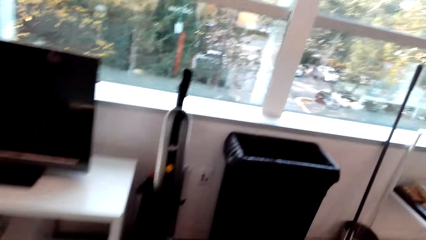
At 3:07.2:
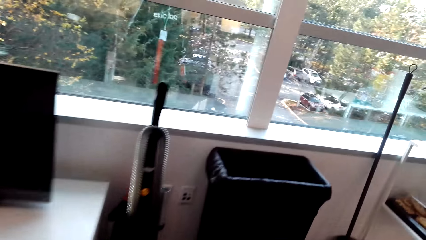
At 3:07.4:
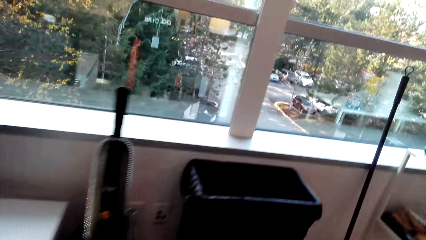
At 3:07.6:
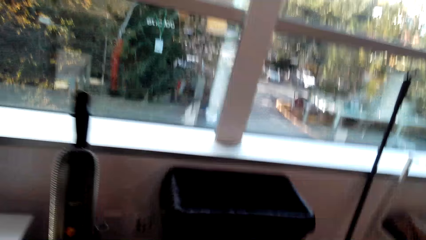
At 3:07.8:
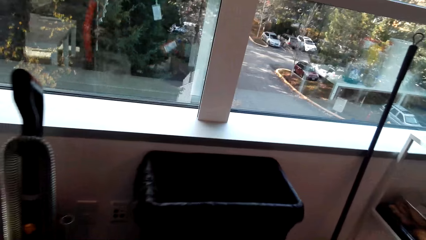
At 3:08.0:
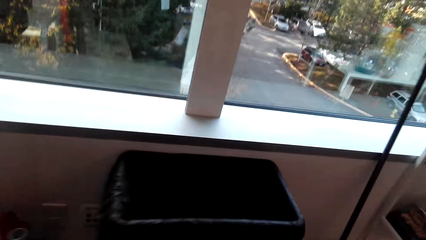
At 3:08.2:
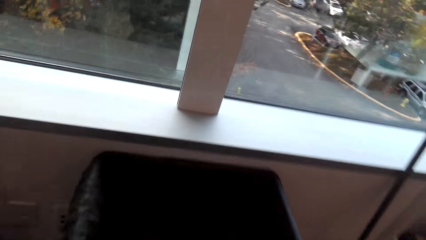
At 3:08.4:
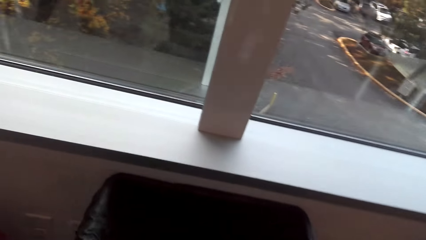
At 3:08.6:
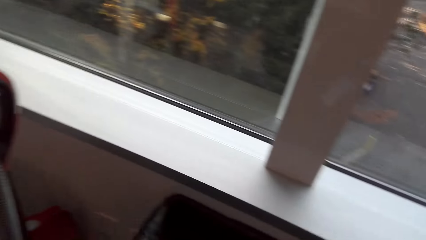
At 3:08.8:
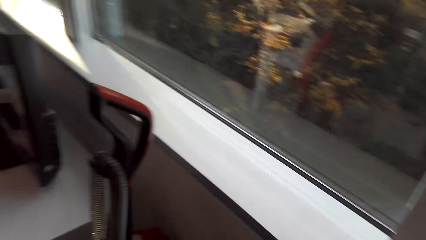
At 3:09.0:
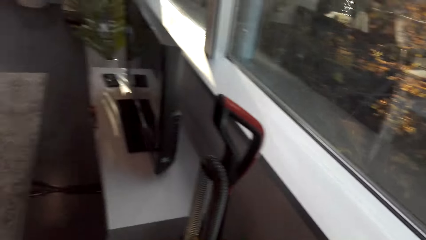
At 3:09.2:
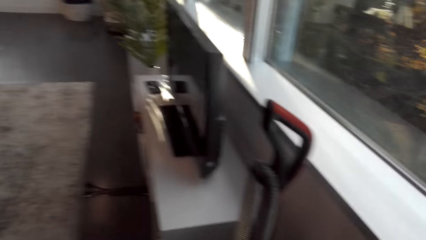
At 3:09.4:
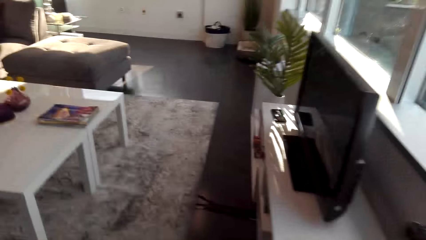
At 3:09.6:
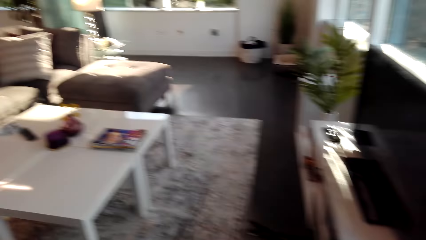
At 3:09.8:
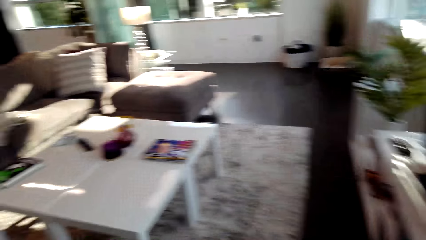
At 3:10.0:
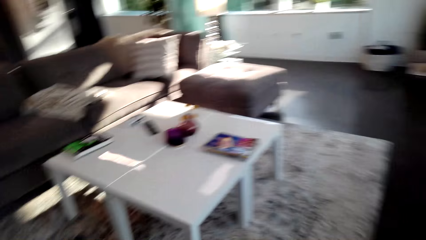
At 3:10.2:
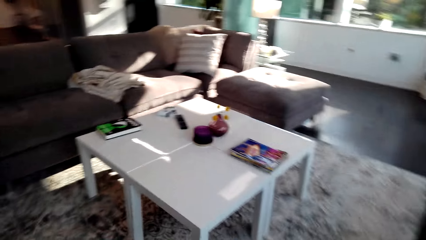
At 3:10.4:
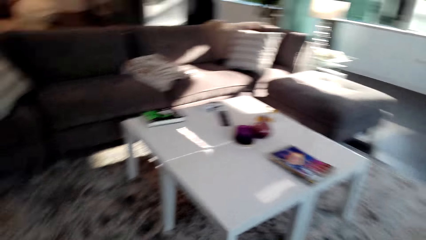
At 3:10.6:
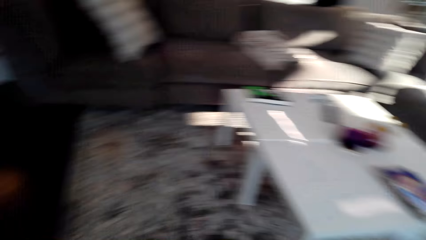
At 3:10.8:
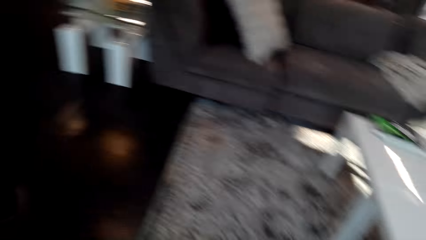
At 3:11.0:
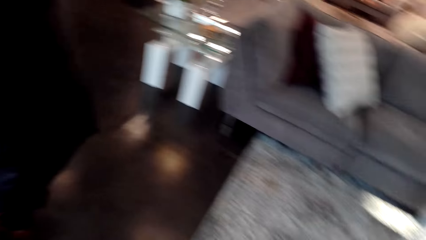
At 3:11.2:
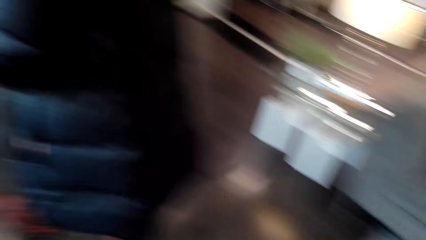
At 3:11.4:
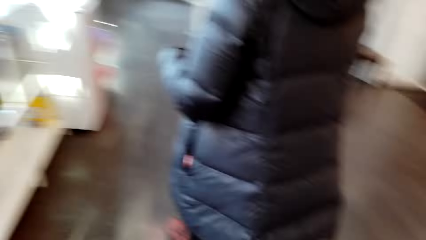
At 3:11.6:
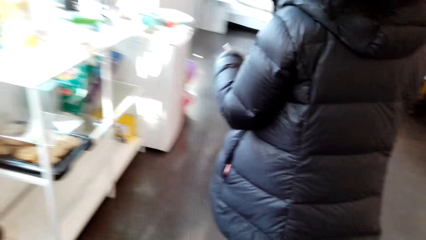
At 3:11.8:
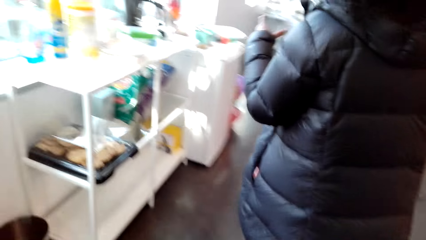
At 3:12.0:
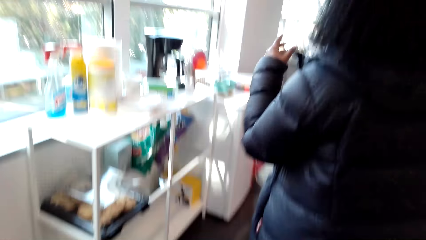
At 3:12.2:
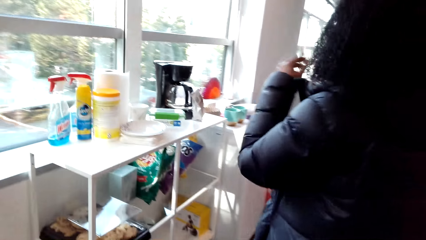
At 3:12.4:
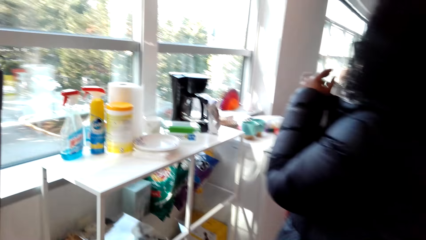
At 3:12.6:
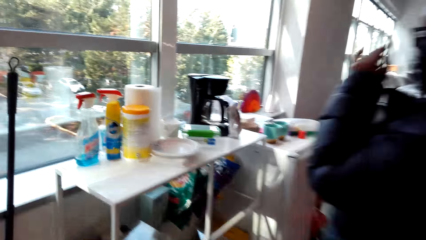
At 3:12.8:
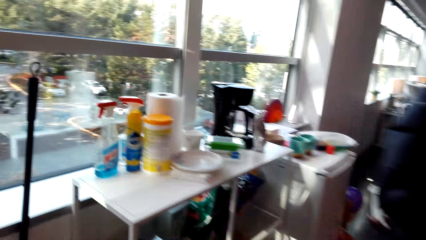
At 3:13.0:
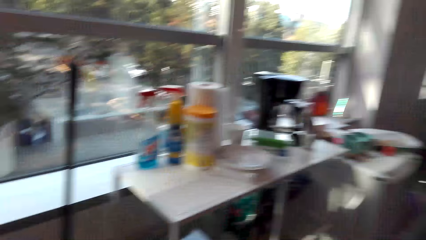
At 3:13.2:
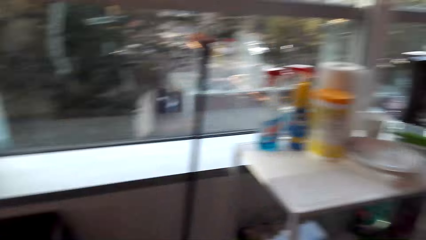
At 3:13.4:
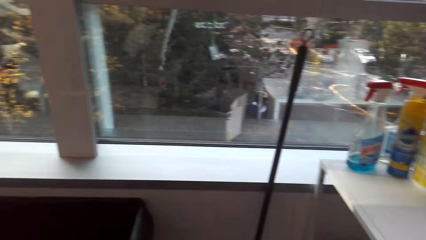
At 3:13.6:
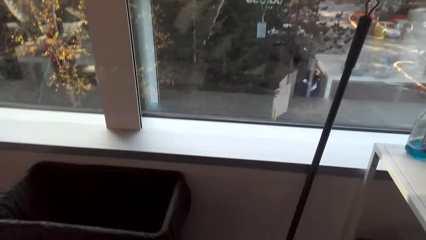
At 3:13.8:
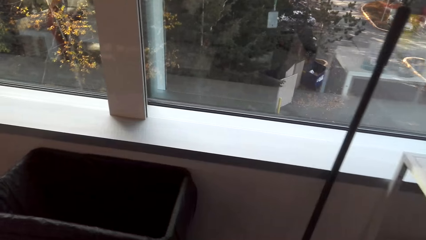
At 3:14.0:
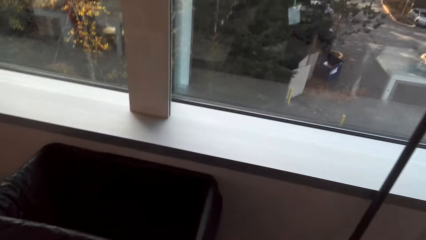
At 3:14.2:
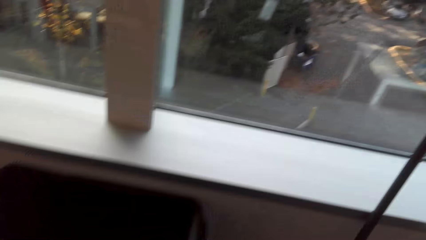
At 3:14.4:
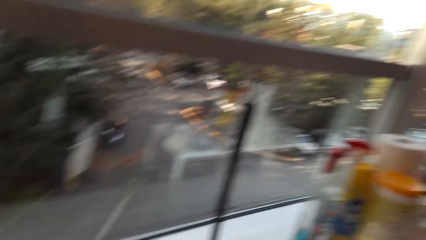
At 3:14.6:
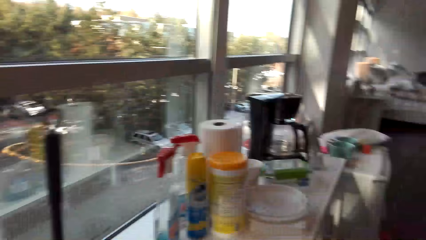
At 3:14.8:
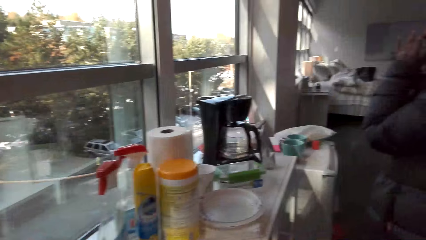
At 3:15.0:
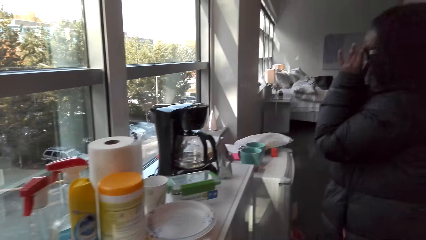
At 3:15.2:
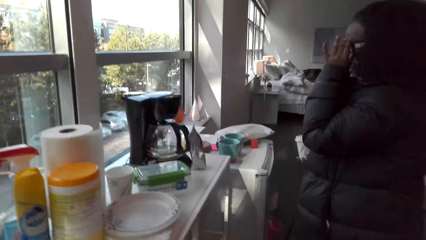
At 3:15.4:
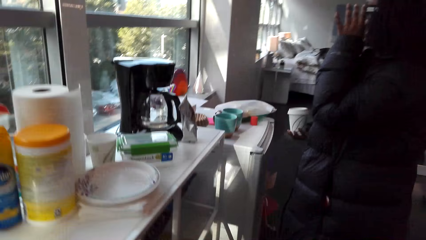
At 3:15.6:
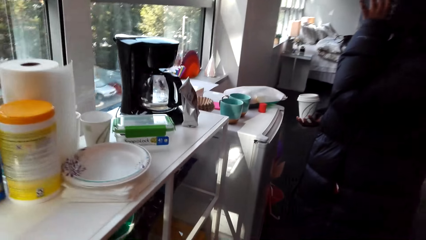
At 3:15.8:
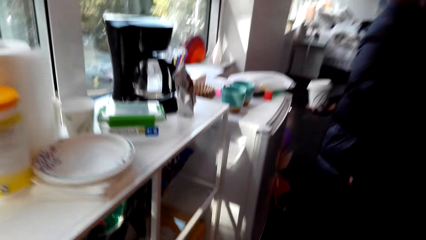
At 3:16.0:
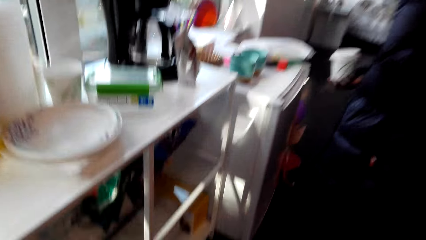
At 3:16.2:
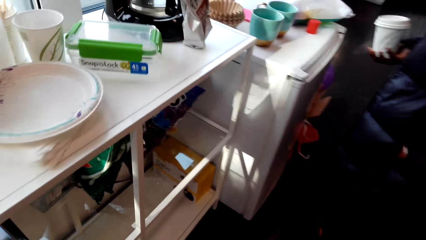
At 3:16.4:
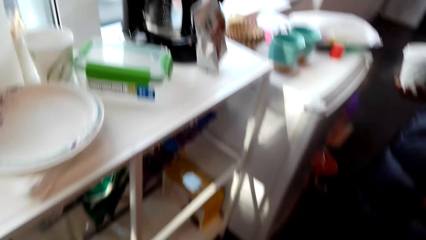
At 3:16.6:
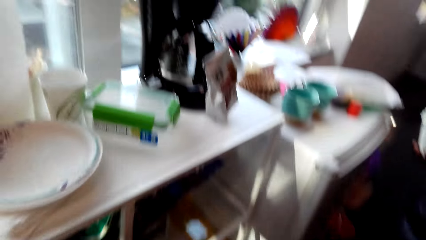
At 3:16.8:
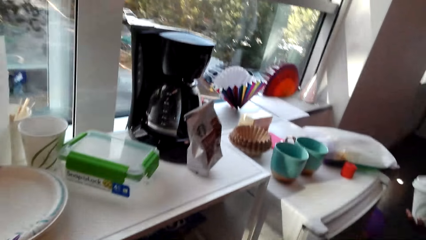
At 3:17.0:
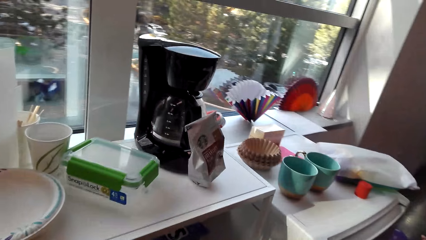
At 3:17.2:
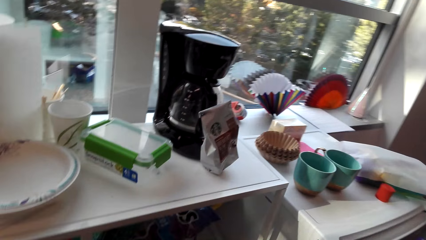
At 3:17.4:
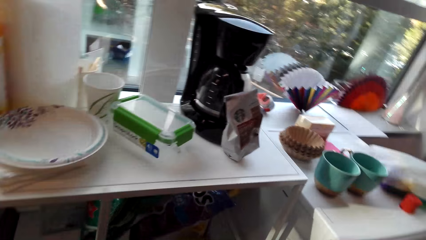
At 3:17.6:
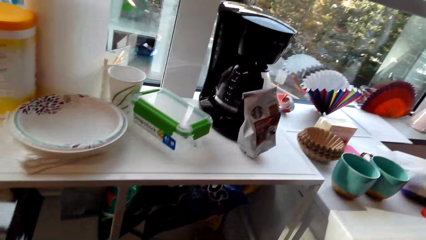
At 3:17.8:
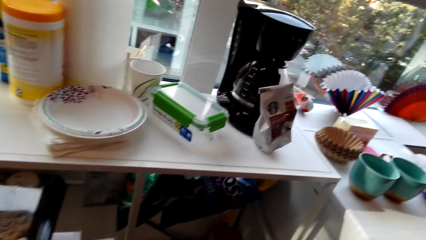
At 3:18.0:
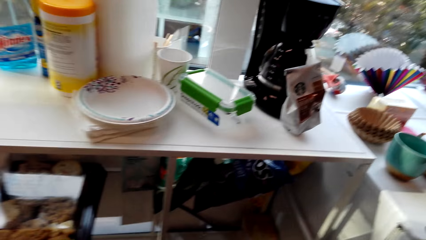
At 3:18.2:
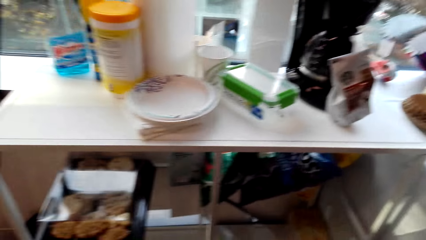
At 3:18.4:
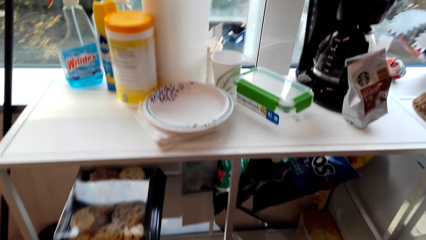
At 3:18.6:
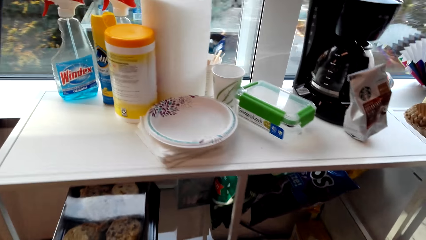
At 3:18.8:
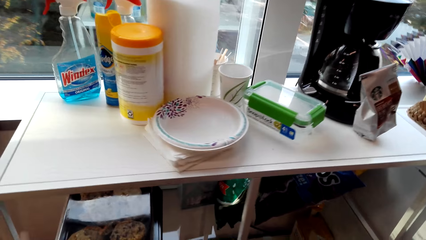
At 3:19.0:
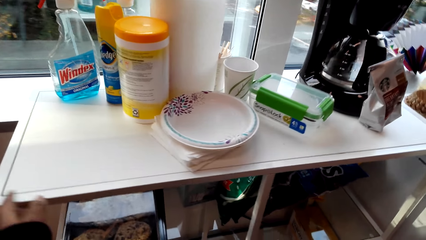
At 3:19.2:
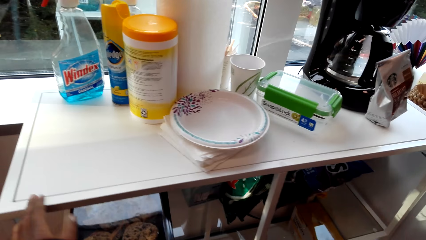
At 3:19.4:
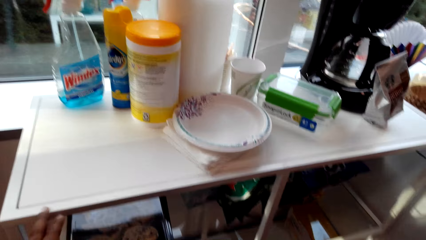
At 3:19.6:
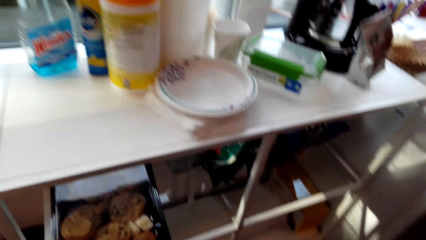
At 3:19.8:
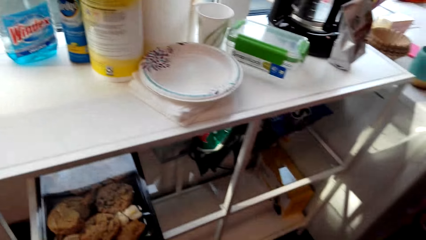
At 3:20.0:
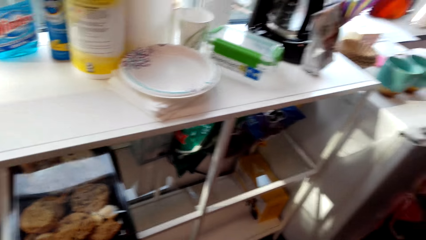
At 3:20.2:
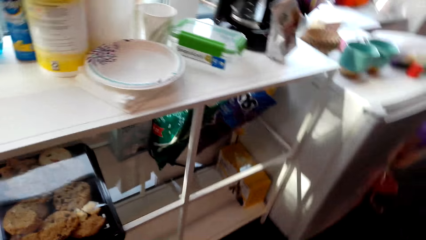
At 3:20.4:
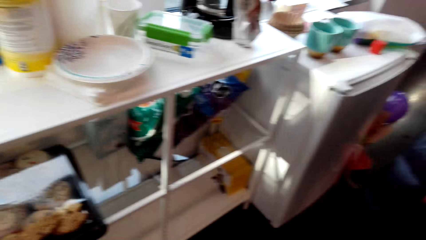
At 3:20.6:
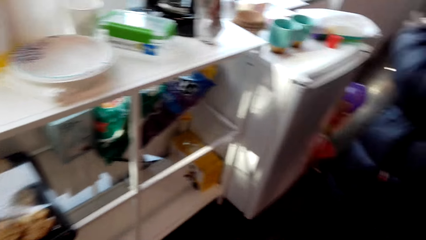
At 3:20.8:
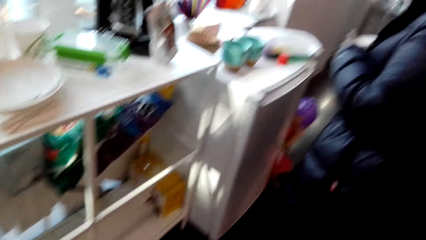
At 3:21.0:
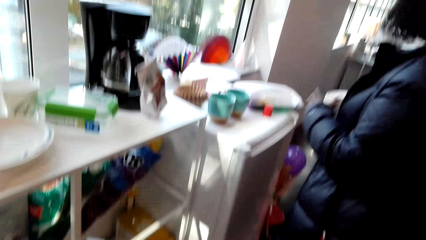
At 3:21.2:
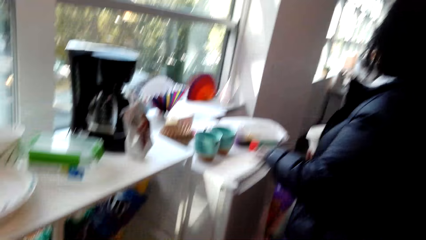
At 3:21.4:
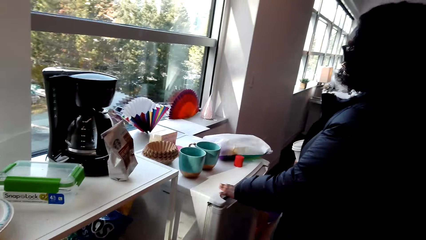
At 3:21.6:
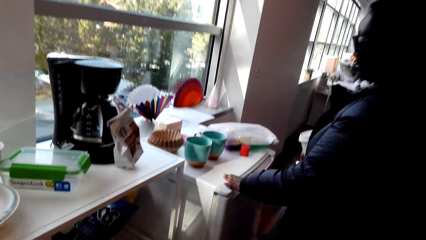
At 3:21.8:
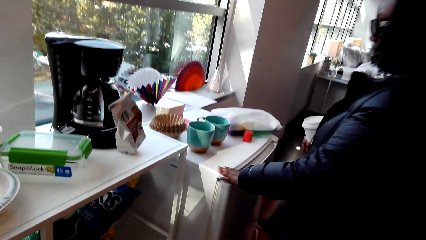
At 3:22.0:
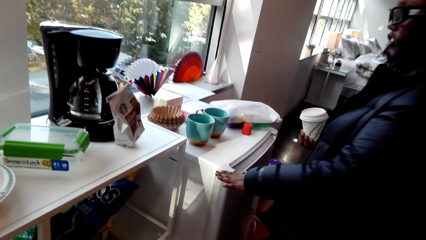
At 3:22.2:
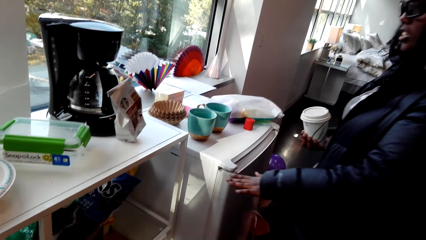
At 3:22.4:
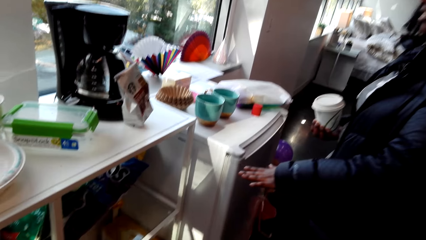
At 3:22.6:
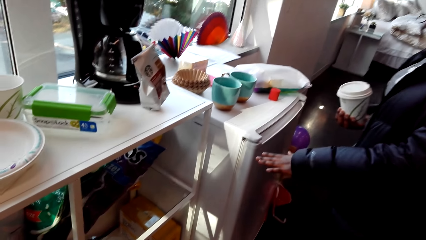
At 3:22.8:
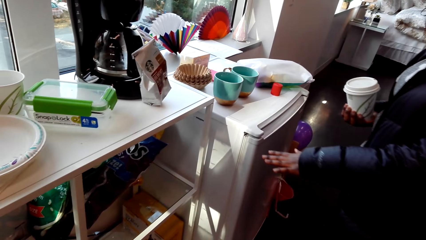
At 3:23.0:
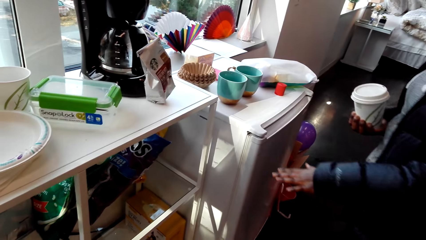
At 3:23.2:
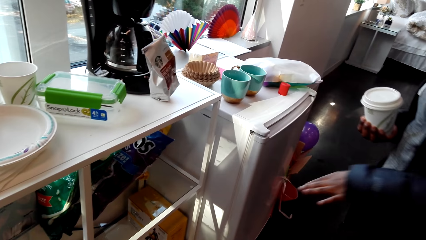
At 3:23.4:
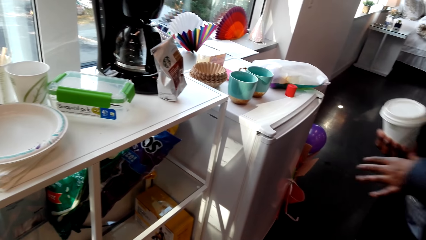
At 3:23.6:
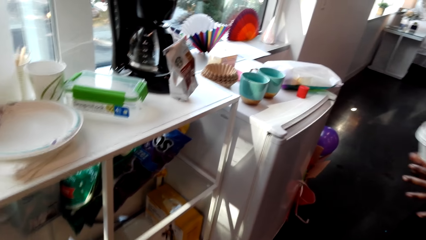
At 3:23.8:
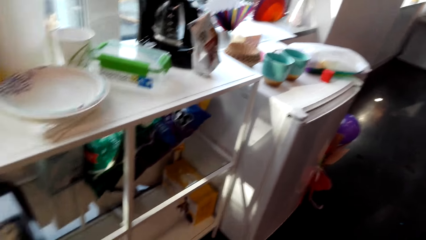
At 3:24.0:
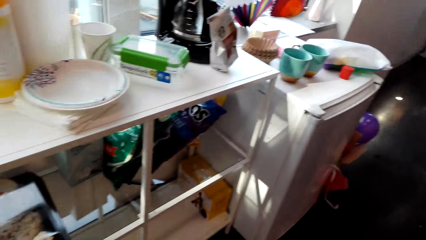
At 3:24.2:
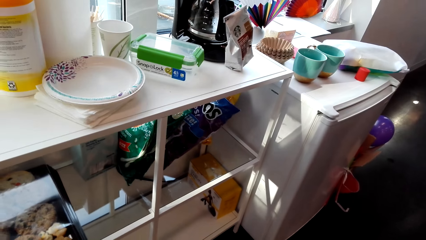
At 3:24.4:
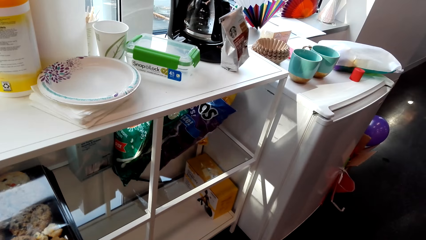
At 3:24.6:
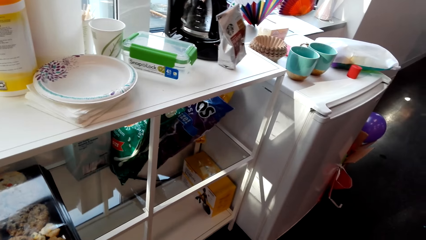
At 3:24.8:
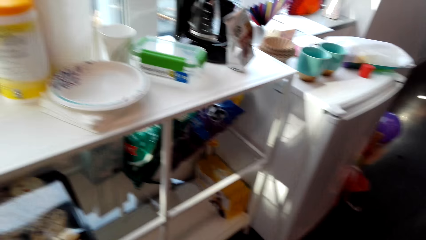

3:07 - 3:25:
The camera wearer walks. They talk to the woman. They talk to the woman again and look around. The woman talks to the camera wearer. The camera wearer looks around. They walk behind the woman. They look around again. The woman talks to the camera wearer. The camera wearer talks to the woman. They talk to the woman again. The woman talks to the camera wearer. She talks to the camera wearer again. The camera wearer talks to the woman. The woman talks to the camera wearer and touches the fridge with the left hand. The woman talks to the camera wearer. The camera wearer talks to the woman.
